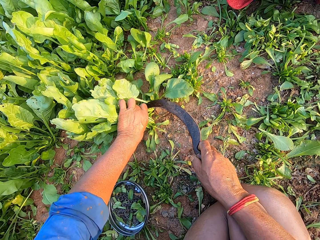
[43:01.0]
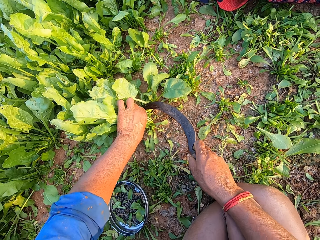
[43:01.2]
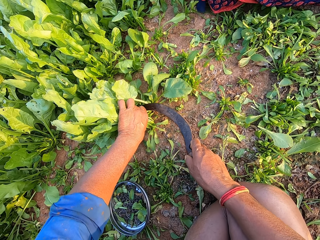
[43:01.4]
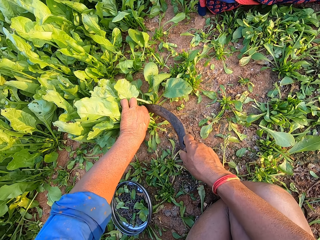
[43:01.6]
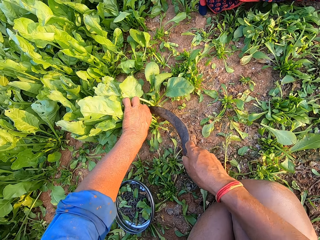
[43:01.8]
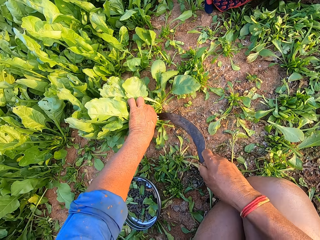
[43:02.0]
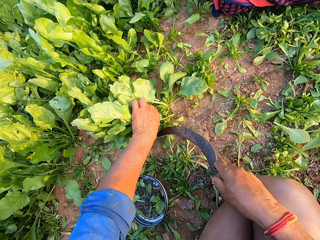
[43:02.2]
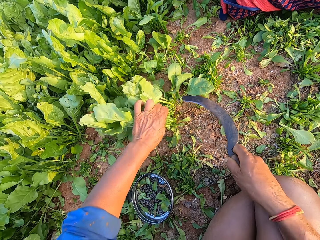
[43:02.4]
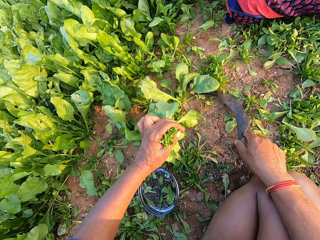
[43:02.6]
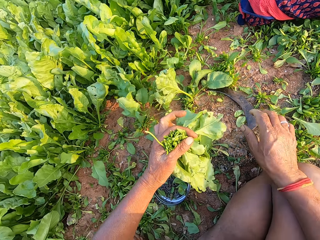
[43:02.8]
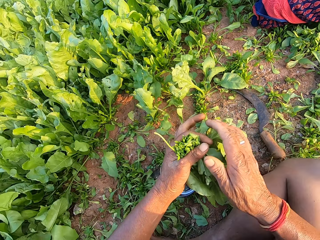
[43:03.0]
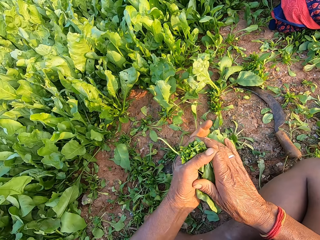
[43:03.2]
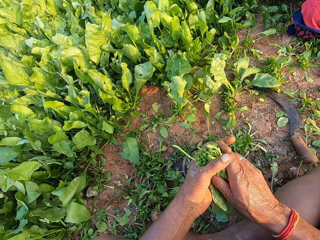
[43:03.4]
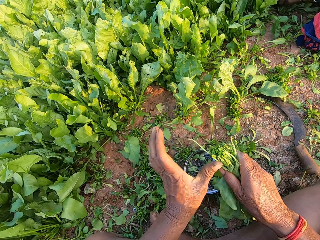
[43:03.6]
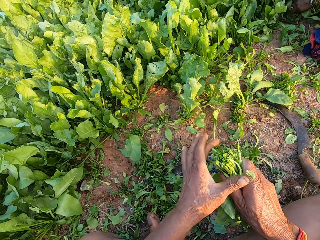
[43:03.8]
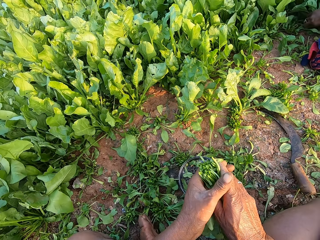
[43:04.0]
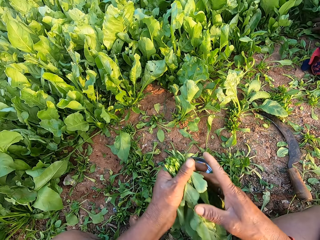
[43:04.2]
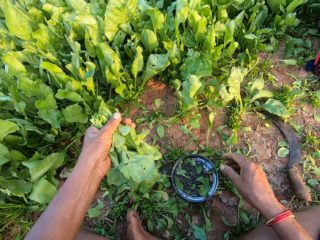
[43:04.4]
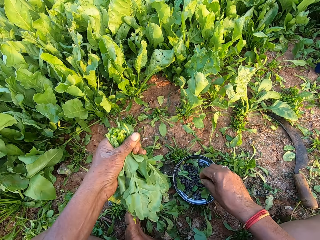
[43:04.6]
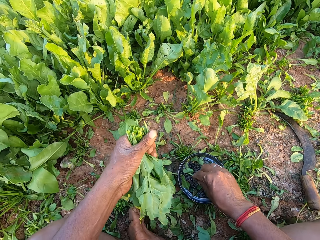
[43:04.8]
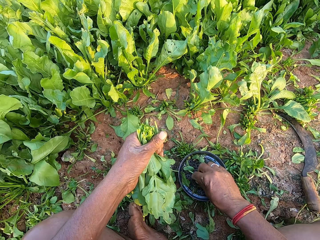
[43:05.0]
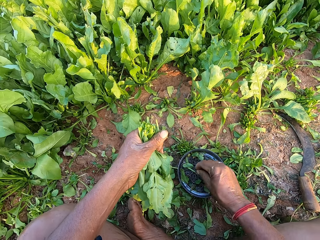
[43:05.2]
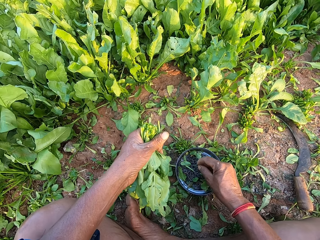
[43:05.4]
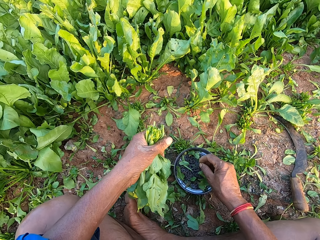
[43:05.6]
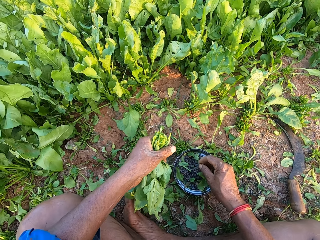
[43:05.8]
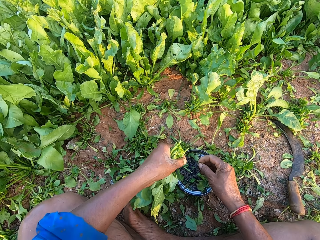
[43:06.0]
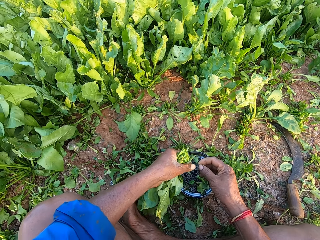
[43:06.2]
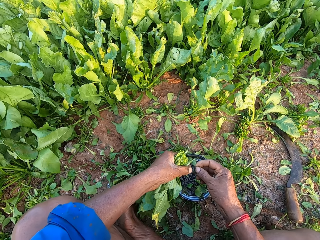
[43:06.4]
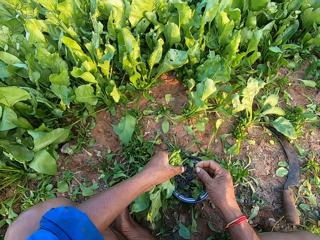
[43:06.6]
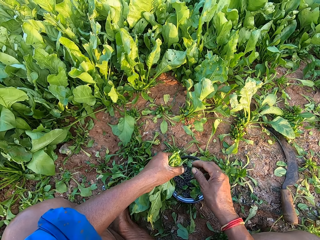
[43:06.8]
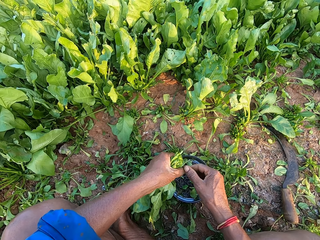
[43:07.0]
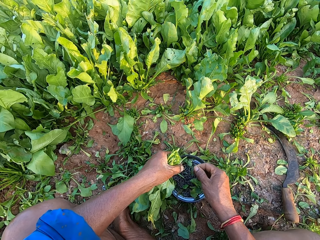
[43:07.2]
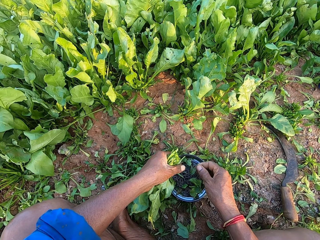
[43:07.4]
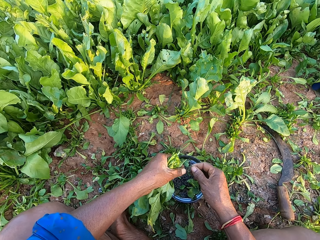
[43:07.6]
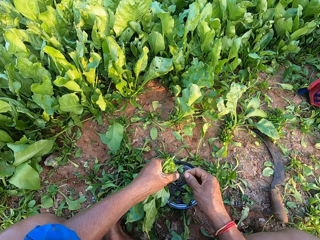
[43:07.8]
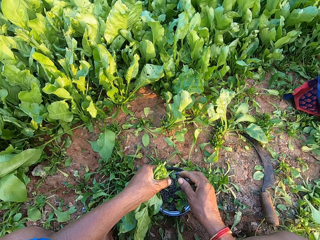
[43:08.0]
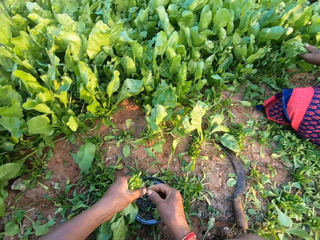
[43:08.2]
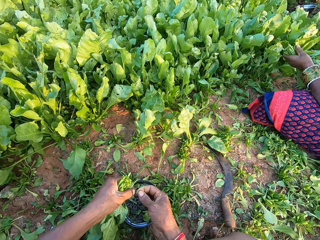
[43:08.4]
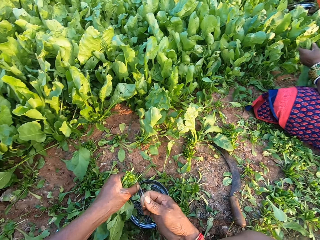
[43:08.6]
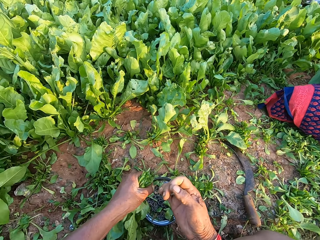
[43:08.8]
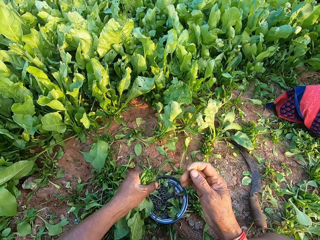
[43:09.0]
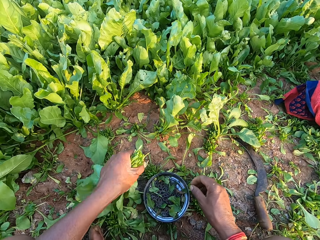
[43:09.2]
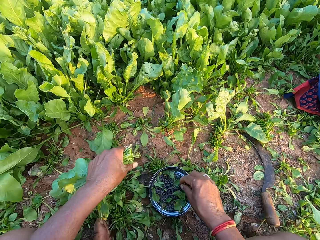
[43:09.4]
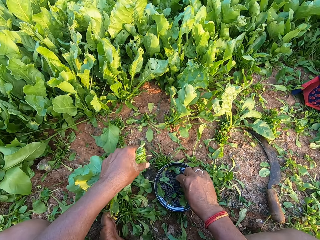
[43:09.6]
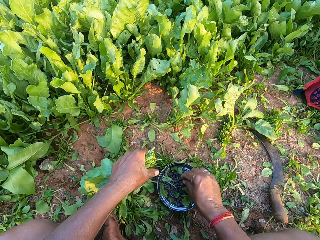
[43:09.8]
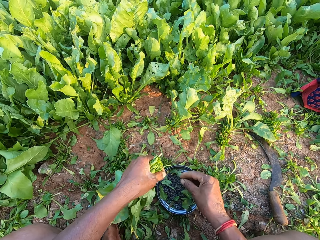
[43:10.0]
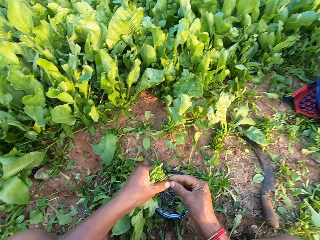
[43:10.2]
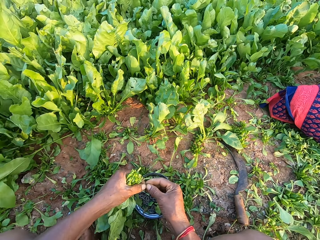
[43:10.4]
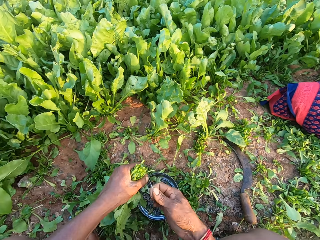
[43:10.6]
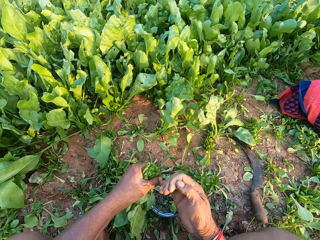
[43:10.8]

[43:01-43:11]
The camera wearer cuts the spinach plants from the ground with the sickle in his right hand. He drops the sickle on the ground with his right hand. He squeezes the spinach plants with his hands. He aligns the spinach in the hands. He picks rubber bands or bladders from the metal plate on the ground with his right hand. He holds the rubber bands with his hands. He drops the rubber band into the metal plate with his right hand. He drops the rubber band in his left hand into the metal plate on the ground. He straightens the bladder. A woman holds the spinach plants with her left hand. The camera wearer stretches the rubber band in his hands. He drops the rubber in his left hand on the ground. He picks a rubber band from the metal plate on the ground with his right hand. He holds the rubber band with his hands and stretches the rubber band with his hands.

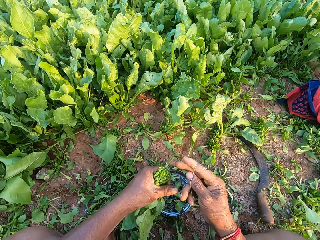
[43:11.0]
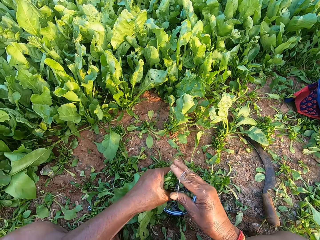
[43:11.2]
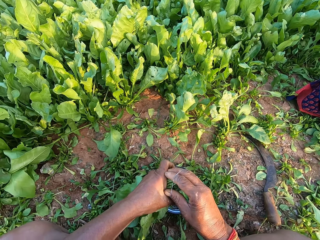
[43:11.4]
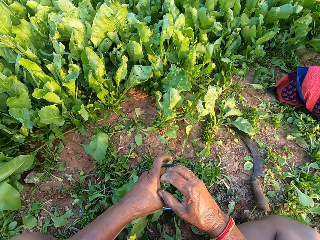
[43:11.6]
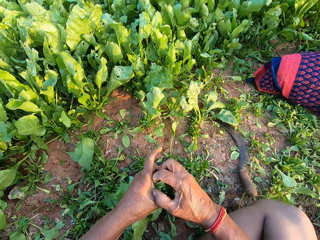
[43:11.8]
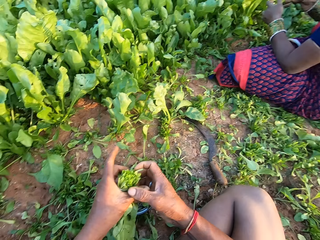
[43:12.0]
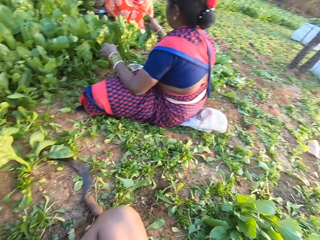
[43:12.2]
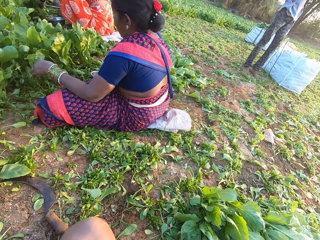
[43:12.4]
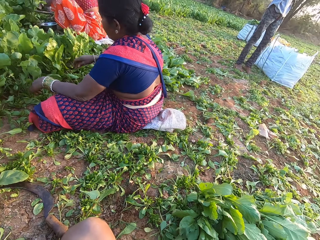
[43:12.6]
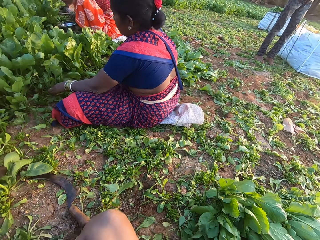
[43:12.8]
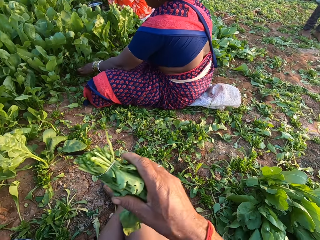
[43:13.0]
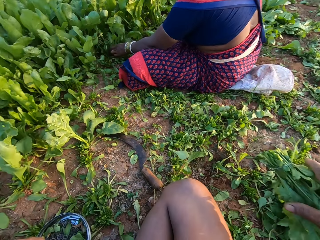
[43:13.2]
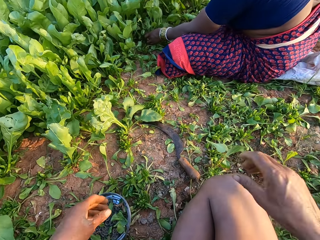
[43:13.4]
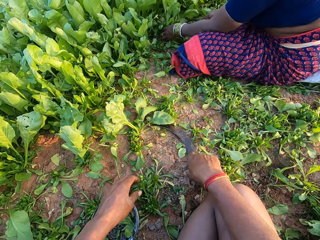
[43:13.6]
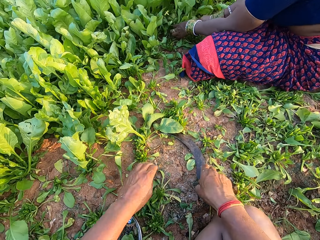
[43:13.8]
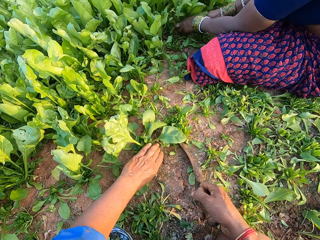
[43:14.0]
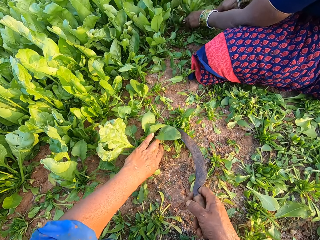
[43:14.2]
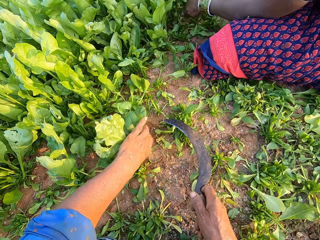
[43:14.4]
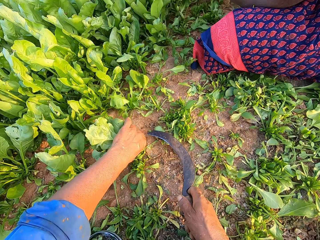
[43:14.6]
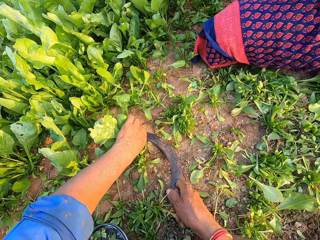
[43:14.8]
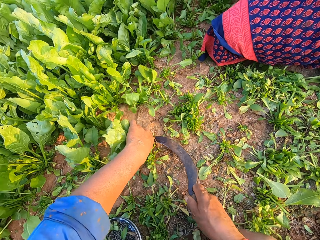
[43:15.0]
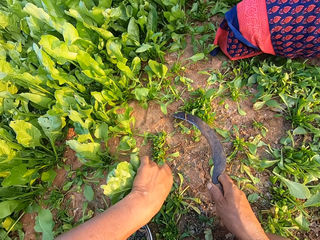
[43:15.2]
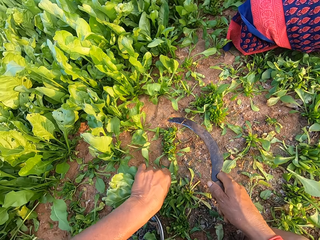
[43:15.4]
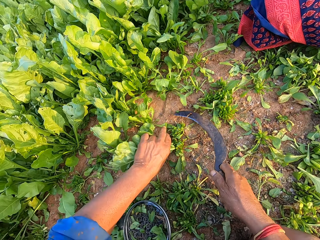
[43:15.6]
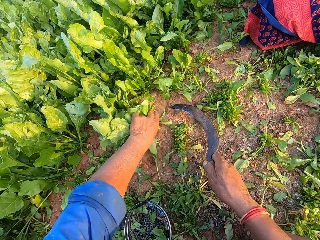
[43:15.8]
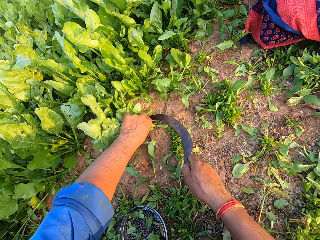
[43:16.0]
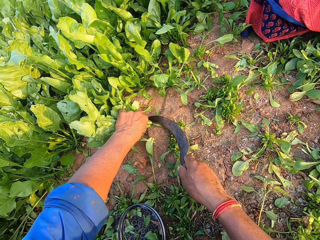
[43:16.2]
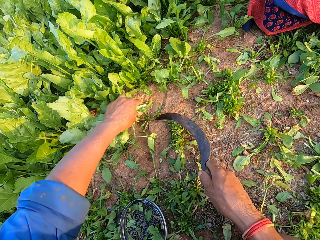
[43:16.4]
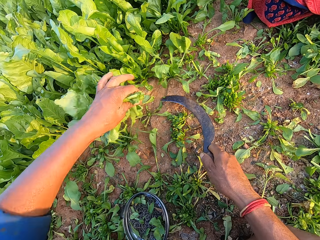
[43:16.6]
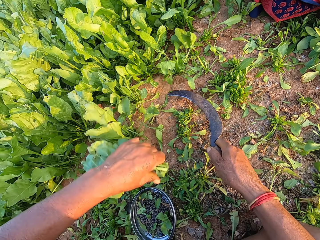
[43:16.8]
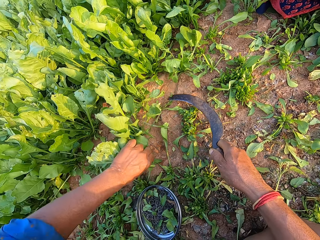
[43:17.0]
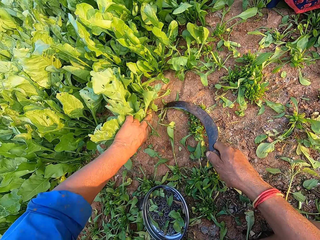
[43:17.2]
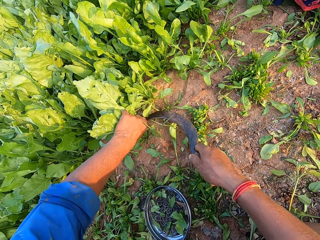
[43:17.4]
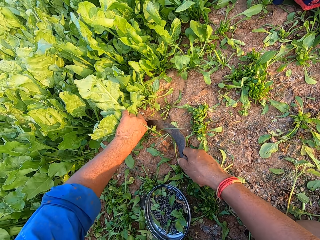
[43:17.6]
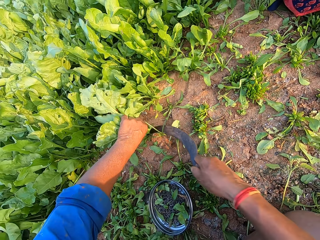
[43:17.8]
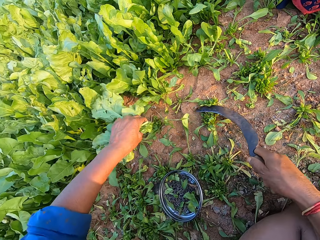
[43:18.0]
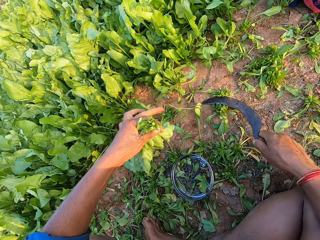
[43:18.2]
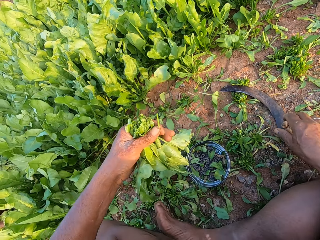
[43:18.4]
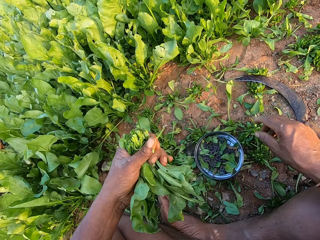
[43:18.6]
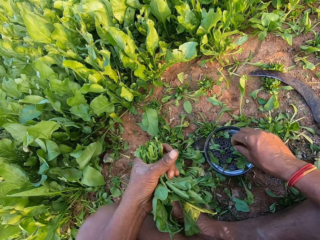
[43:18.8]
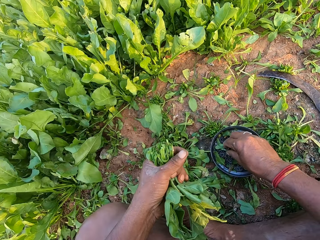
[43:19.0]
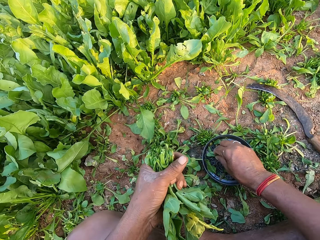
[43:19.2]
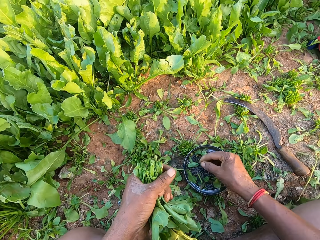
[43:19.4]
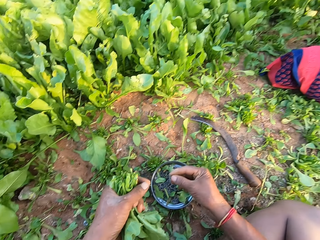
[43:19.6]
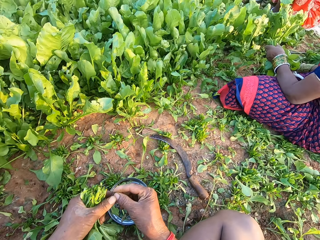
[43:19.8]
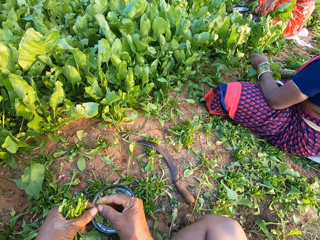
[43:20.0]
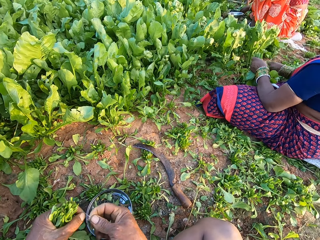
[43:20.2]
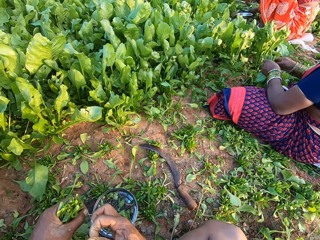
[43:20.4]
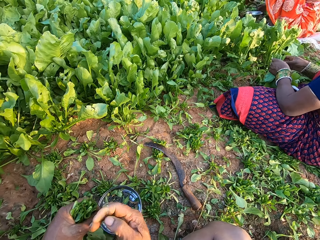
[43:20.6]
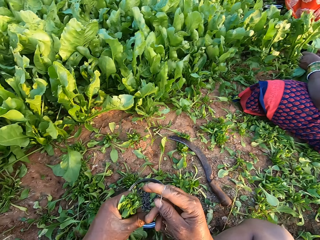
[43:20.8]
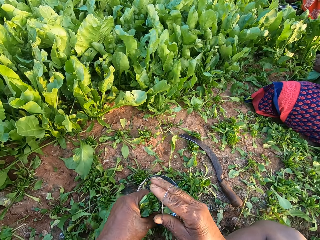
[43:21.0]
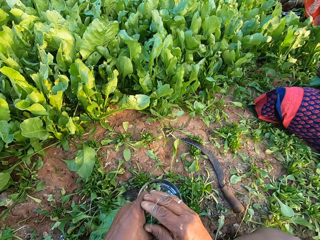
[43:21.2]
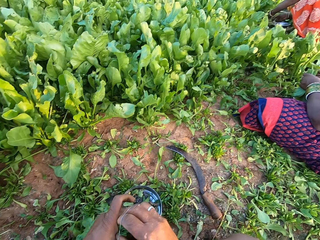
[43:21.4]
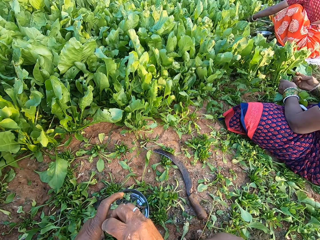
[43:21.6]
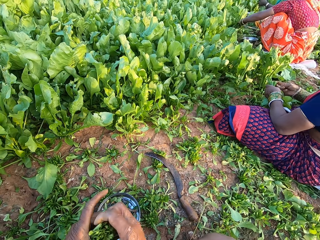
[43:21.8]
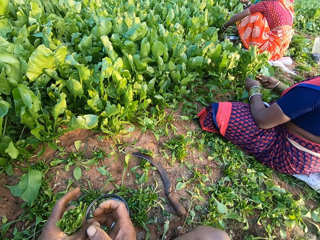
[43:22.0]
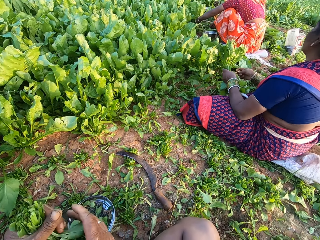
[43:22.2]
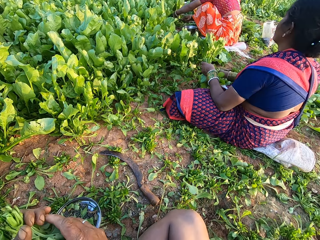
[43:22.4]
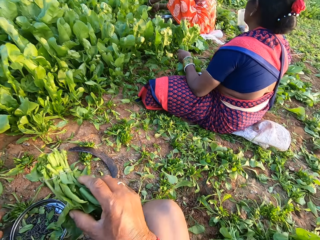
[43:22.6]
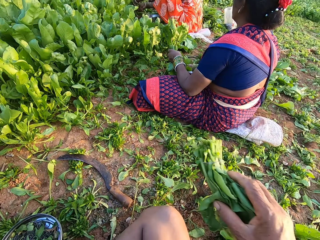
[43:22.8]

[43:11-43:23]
The camera wearer wraps the rubber band or bladder around his right hand. He binds the spinach plants in his left hand with the rubber band in his right hand. A woman drops the bundle of spinach plants on the ground with her right hand. A person converses with the camera wearer. The woman holds the spinach plants on the ground with her left hand. The camera wearer drops the bundle of spinach plants on the ground with his right hand. The woman cuts the spinach plants from the ground with the sickle in her right hand. The camera wearer picks the sickle from the ground with his right hand. He holds the spinach plants on the ground with his left hand. He cuts the spinach plants from the ground with the sickle in his right hand. He holds the spinach plants on the ground with his left hand. He cuts the spinach plants from the ground with the sickle in his right hand. He holds the spinach plants on the ground with his left hand. He cuts the spinach plants from the ground with the sickle in his right hand. He drops the sickle on the ground with his right hand. He picks a rubber band from the metal plate on the ground with his right hand. Another woman drops the bundle of spinach plants on the ground with her left hand. The camera wearer holds the rubber band with his hands. The first woman picks a rubber band from the metal plate on the ground with her right hand. The camera wearer stretches the rubber band with his hands and wraps the rubber band around his right hand. He straightens the bladder. He binds the spinach plants in his left hand with the rubber band in his right hand. The first woman cuts the spinach plants from the ground with the sickle in her right hand. The camera wearer passes the bundle of spinach plants from his left hand to his right hand. The first woman picks a rubber band from the metal bowl on the ground with her right hand.
